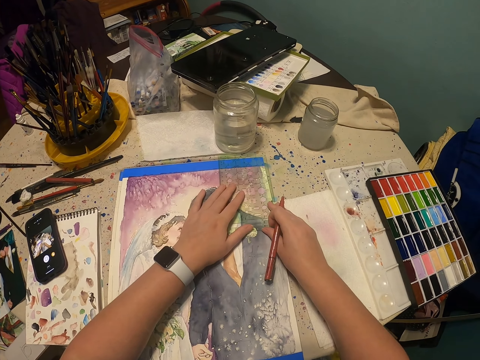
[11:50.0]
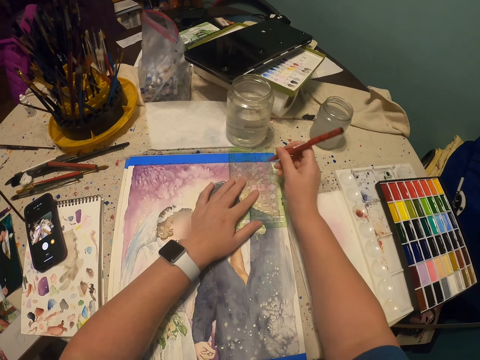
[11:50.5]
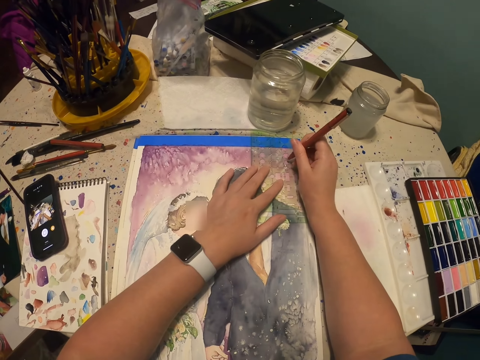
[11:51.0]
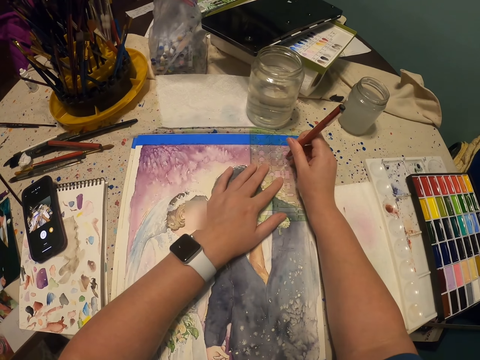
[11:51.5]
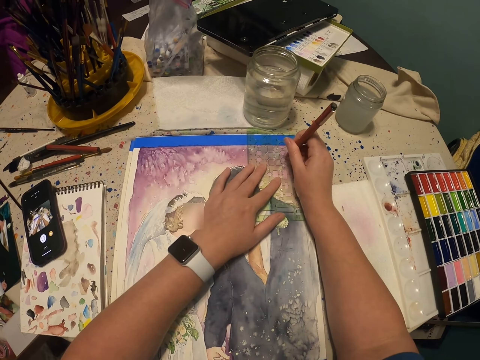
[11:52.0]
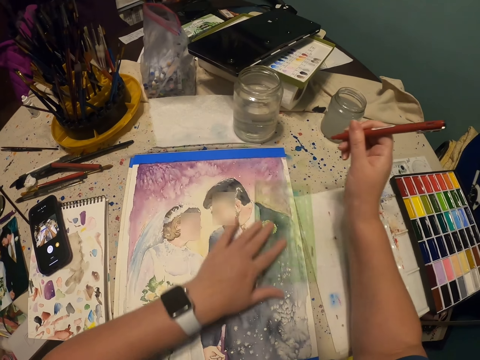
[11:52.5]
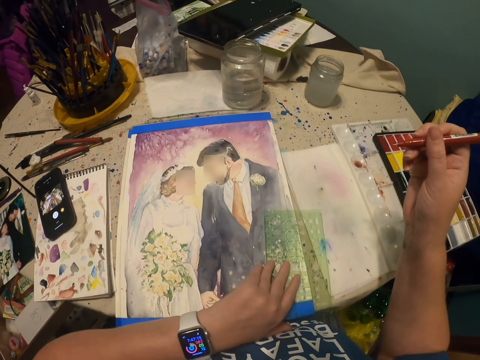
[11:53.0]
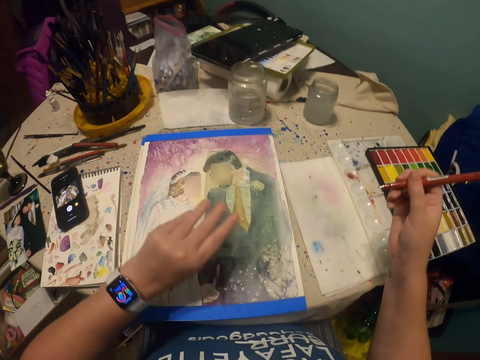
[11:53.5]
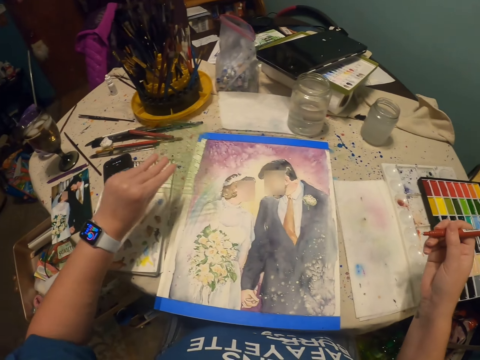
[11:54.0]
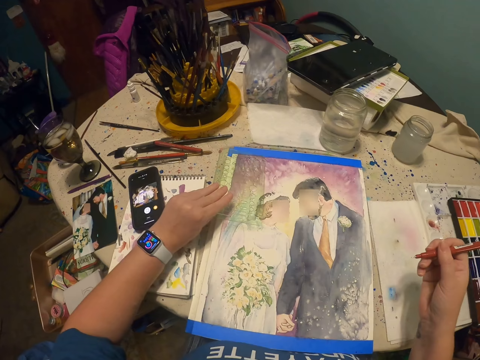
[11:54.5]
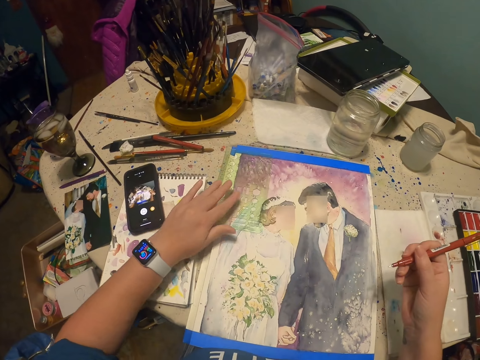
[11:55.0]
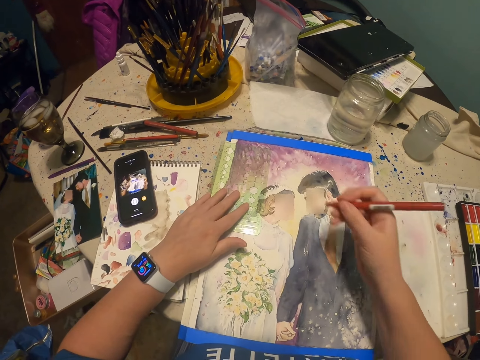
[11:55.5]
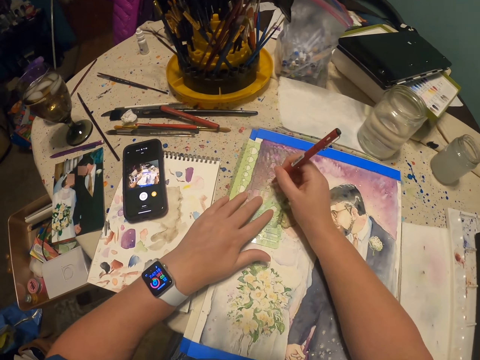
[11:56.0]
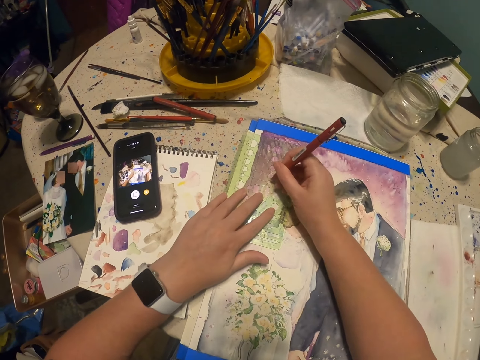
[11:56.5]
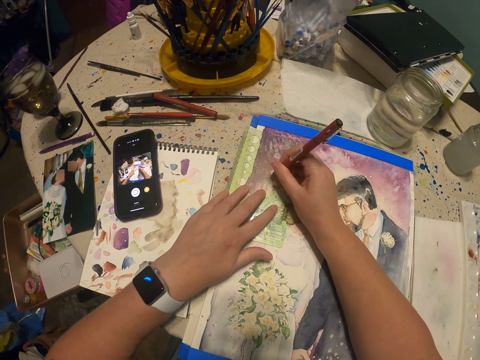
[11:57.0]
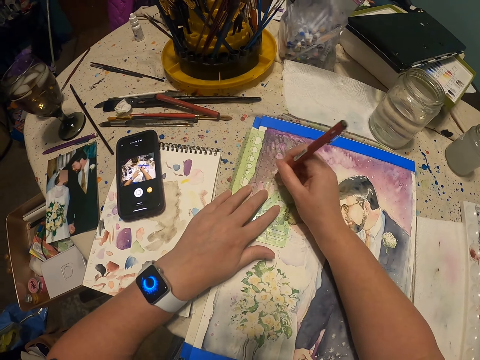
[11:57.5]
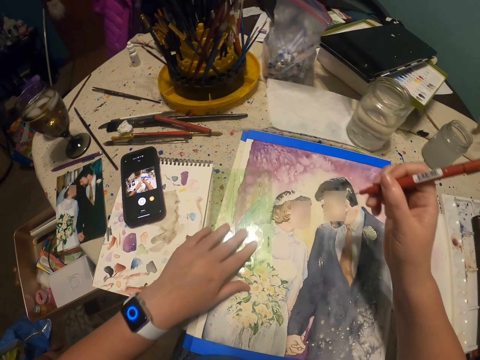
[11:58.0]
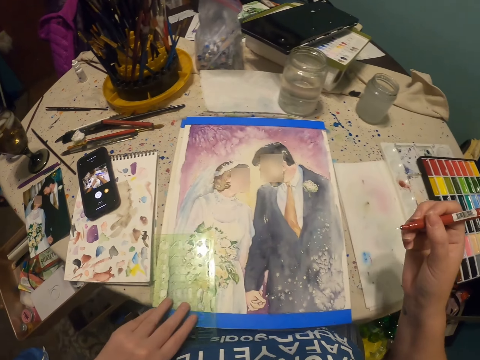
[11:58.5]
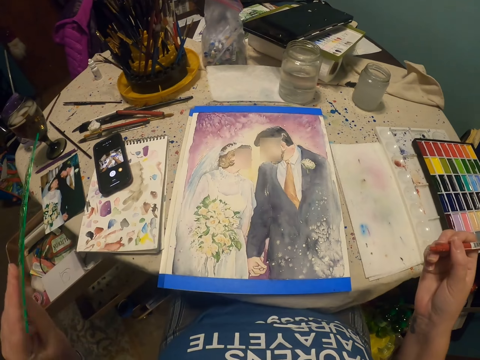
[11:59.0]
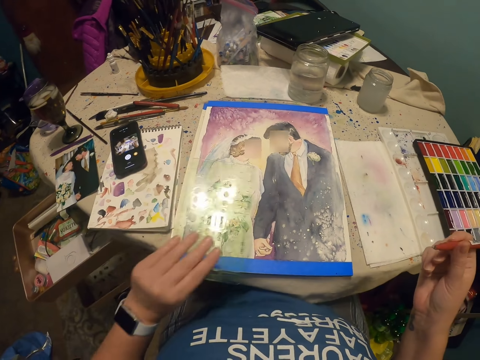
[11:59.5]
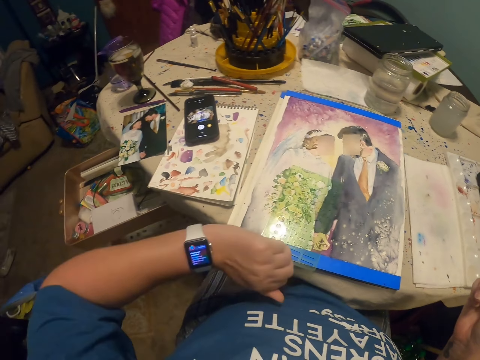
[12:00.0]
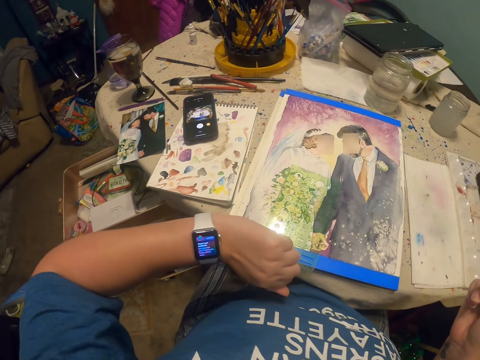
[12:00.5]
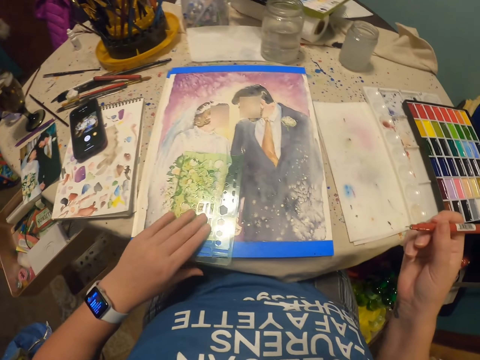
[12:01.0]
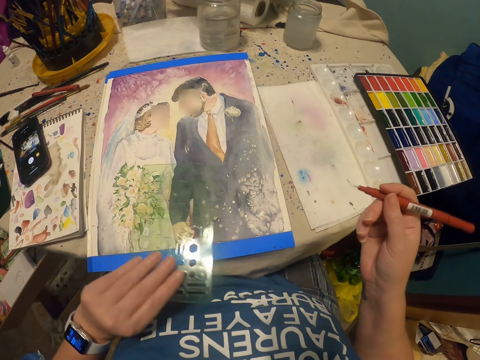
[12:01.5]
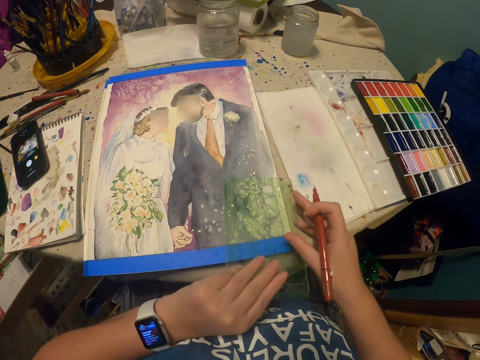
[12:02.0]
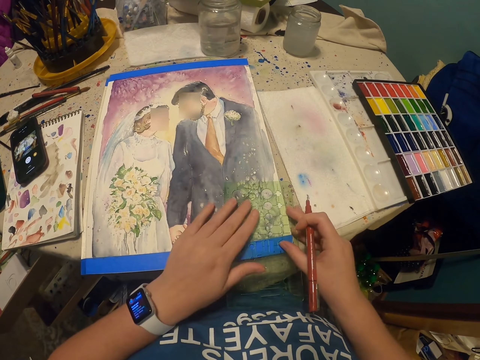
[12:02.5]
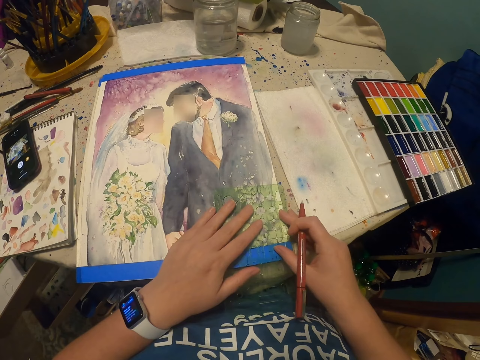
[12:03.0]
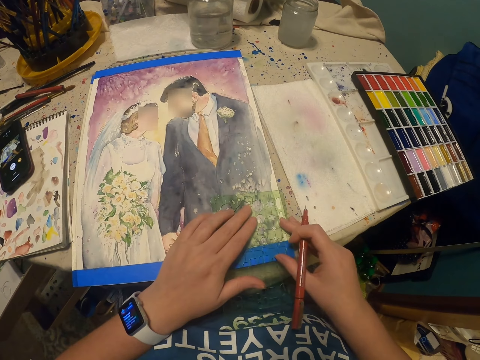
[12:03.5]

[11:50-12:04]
The camera wearer draws an image on the piece of paper with a pencil. He adds decorations on the art with a spirograph geometric ruler. He holds a mirror with his left hand. He puts the mirror on the image. He draws an image on the piece of paper with the pencil. He holds the mirror with his left hand. He puts the mirror on the image. He looks at the wrist watch. He picks up the mirror on the image.

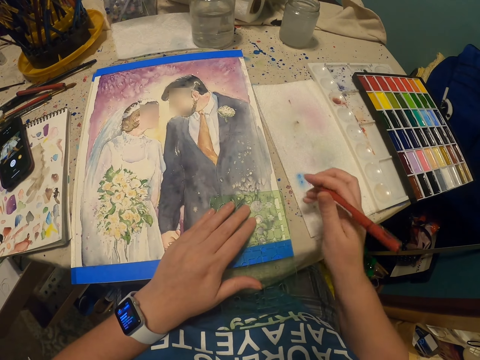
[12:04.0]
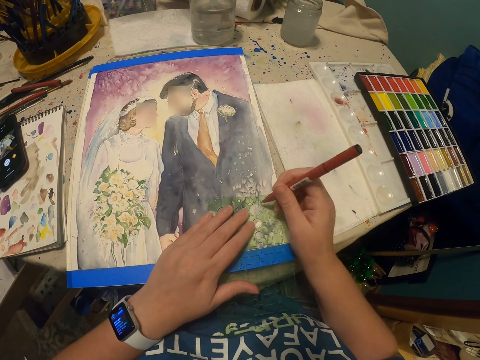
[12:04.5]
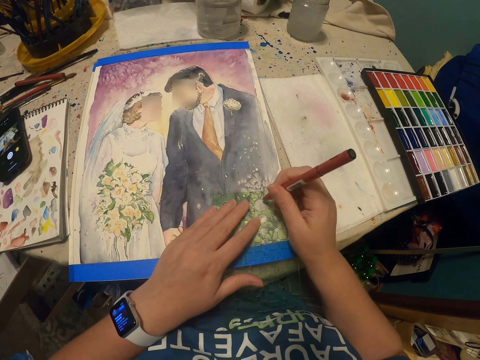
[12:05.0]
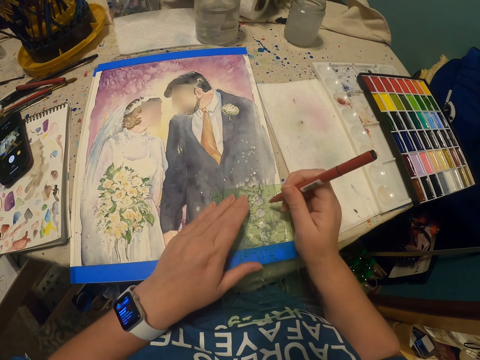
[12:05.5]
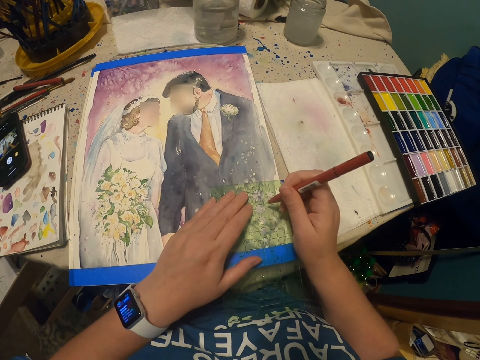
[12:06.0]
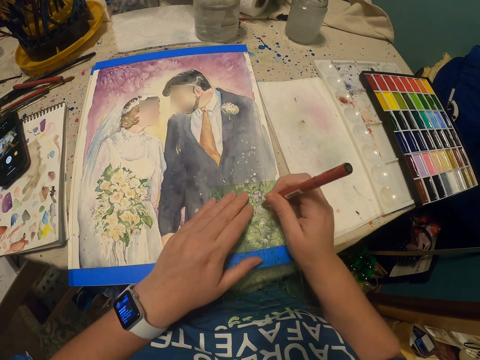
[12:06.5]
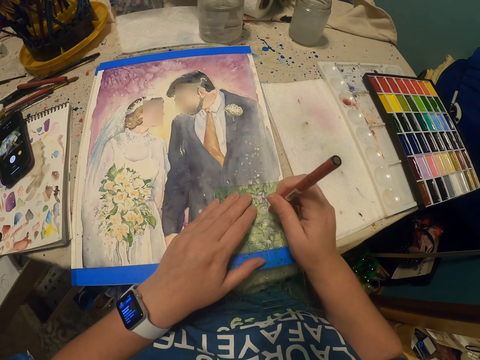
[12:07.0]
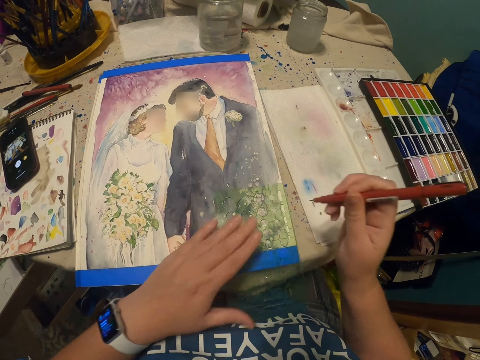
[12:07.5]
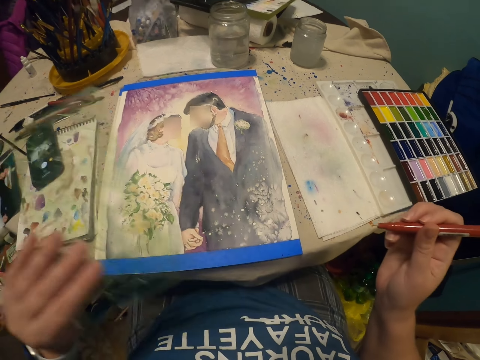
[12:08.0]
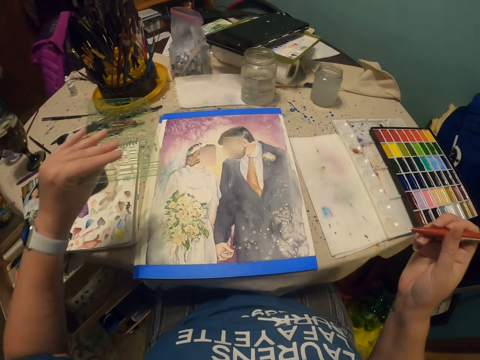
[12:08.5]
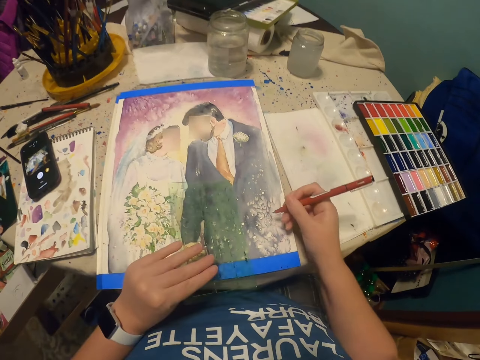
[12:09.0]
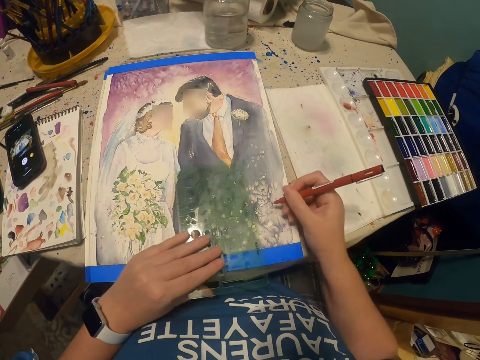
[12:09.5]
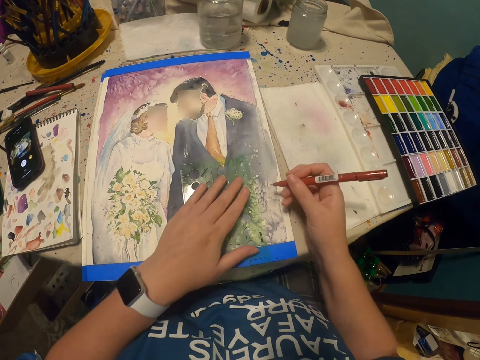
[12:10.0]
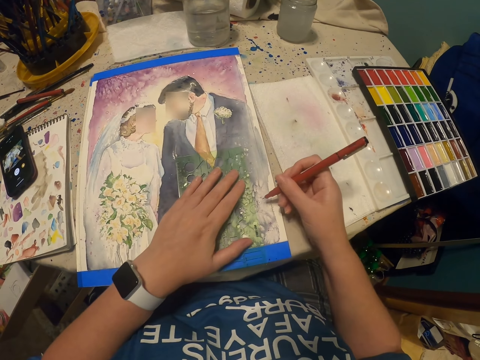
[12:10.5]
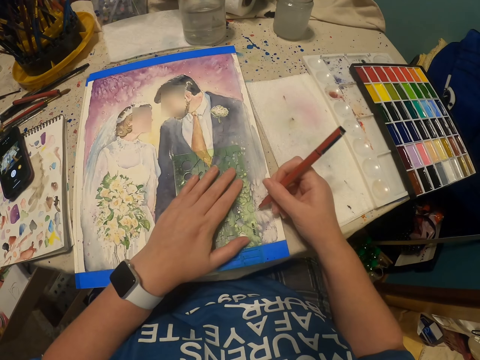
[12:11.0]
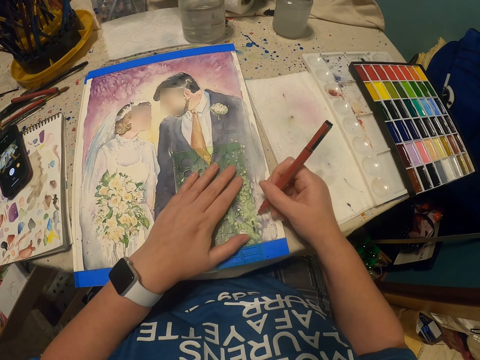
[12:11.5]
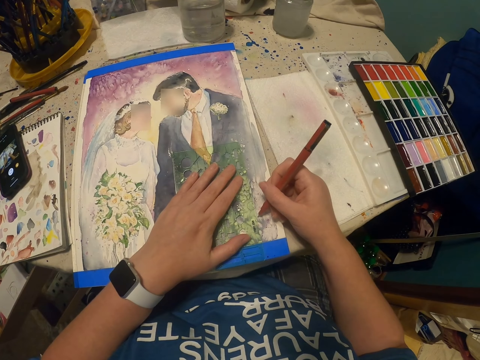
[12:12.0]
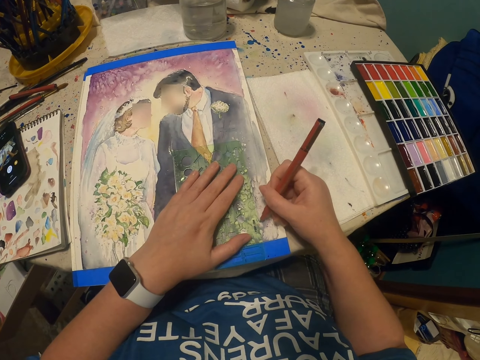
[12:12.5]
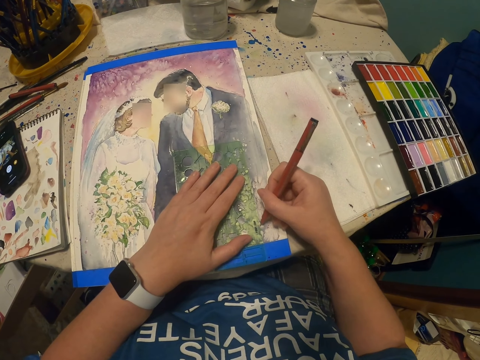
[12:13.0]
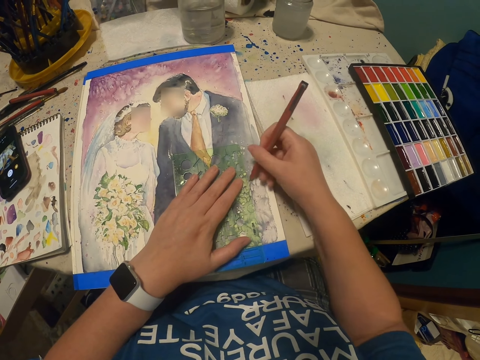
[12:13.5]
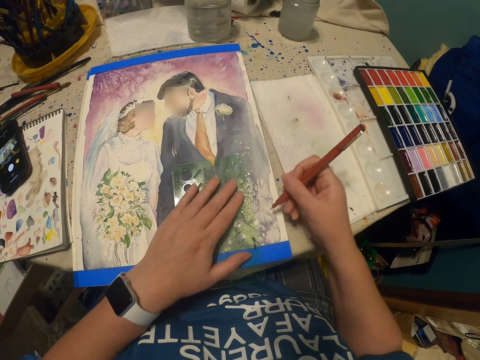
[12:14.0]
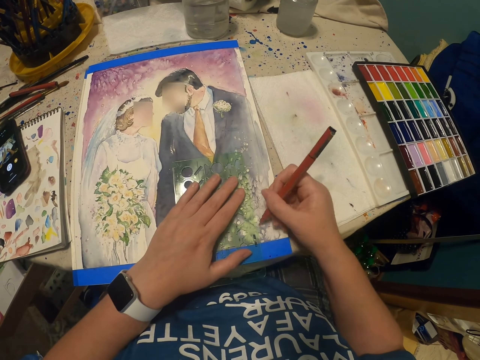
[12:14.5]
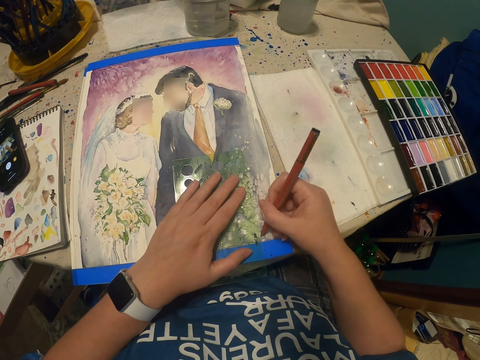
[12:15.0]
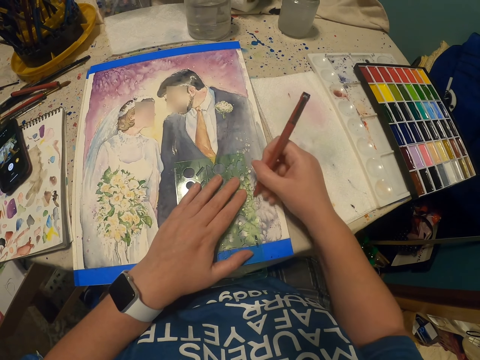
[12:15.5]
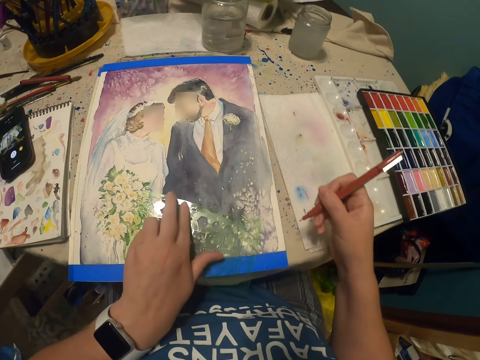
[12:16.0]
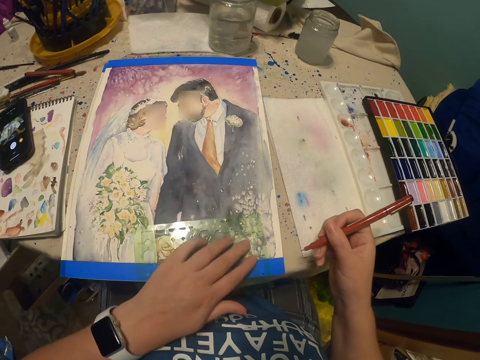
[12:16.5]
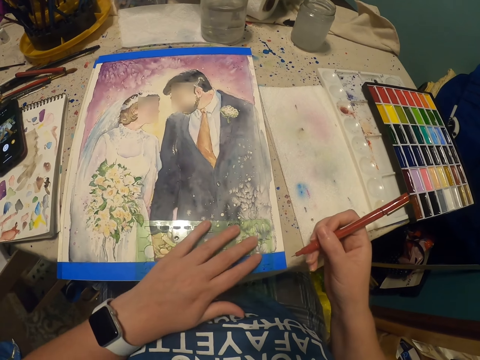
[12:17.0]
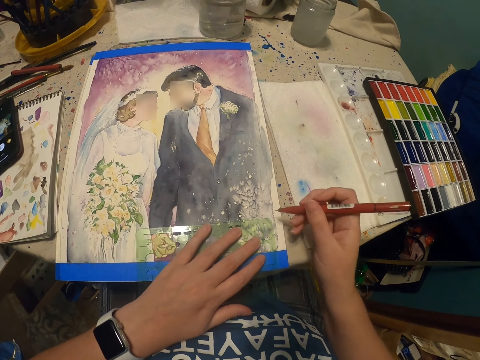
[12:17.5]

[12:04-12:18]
The camera wearer draws an image on the piece of paper with a pencil. He adds decorations on the art with a spirograph geometric ruler. He holds a mirror with his left hand. He puts the mirror on the image. He draws an image on the piece of paper with the pencil.
